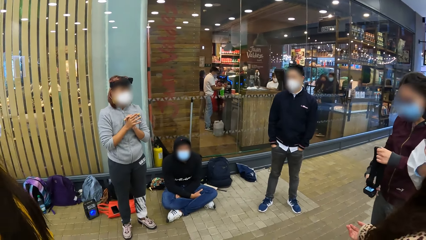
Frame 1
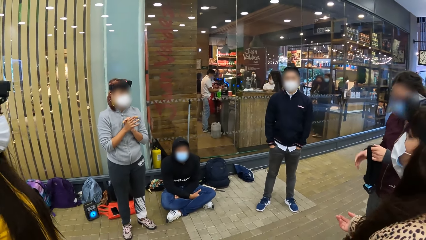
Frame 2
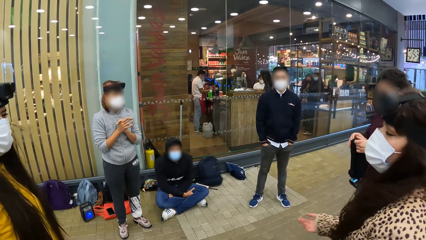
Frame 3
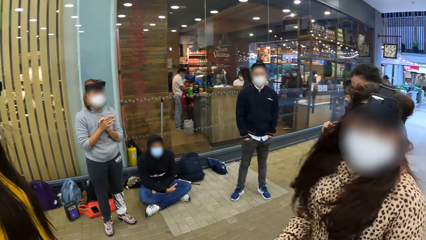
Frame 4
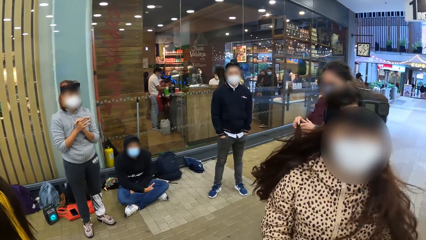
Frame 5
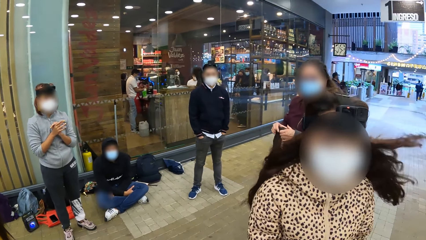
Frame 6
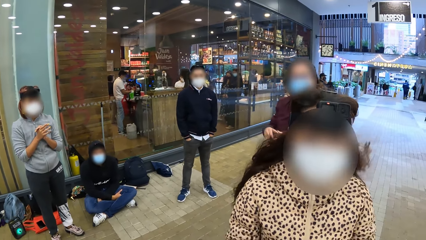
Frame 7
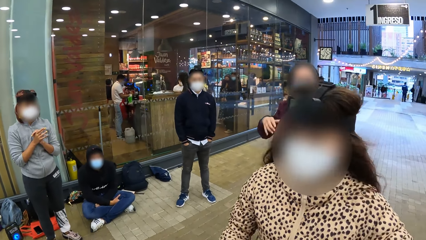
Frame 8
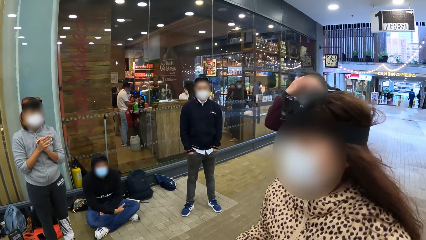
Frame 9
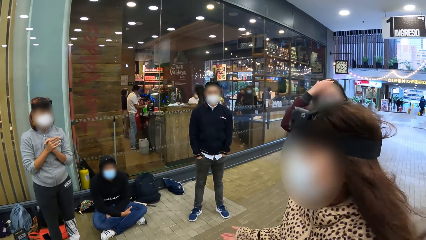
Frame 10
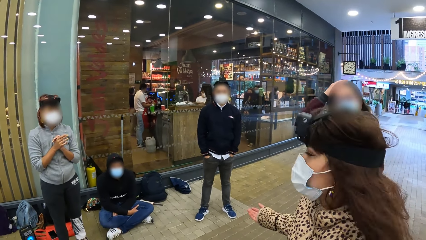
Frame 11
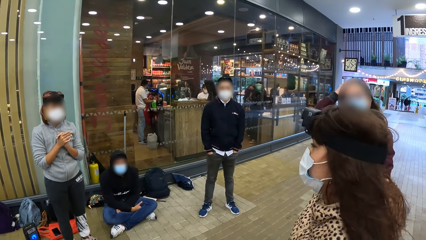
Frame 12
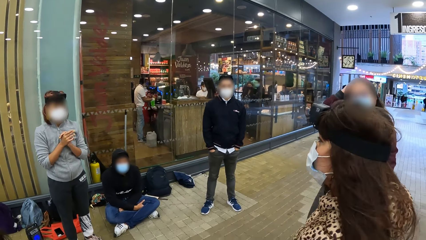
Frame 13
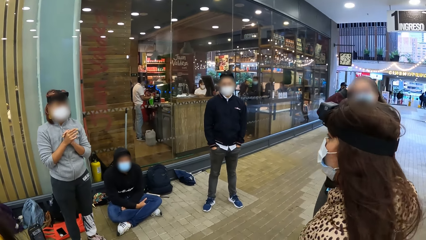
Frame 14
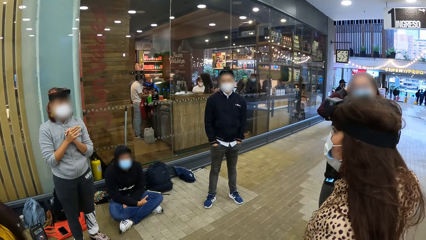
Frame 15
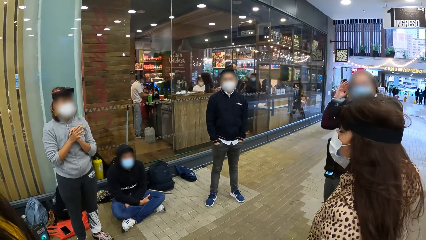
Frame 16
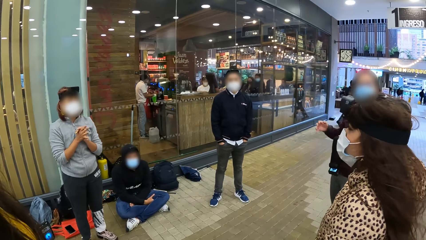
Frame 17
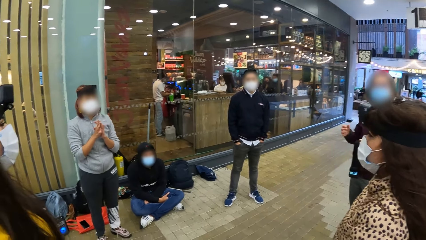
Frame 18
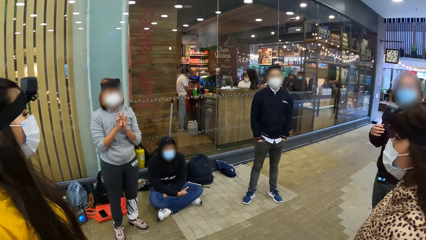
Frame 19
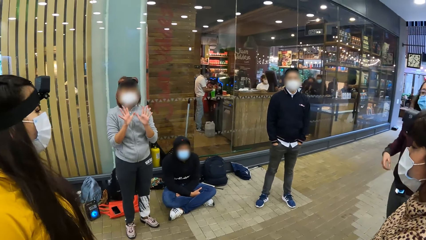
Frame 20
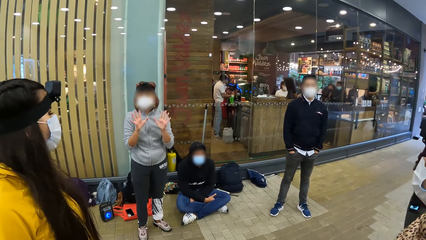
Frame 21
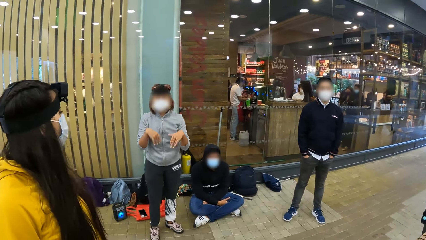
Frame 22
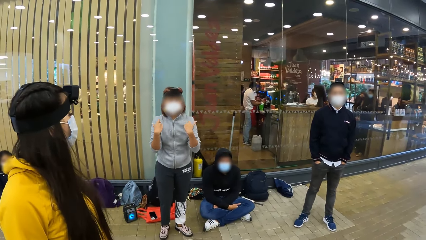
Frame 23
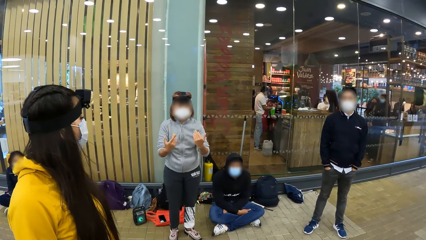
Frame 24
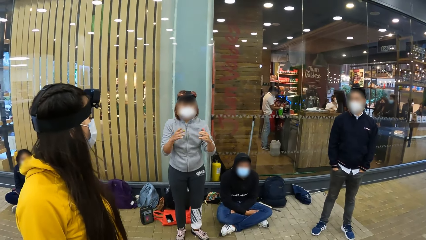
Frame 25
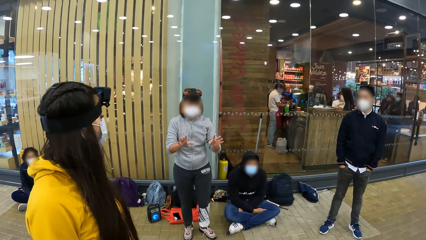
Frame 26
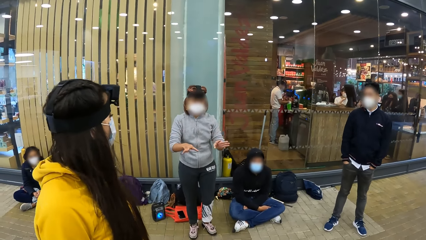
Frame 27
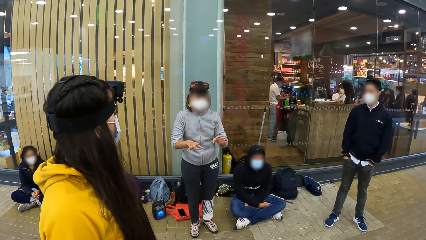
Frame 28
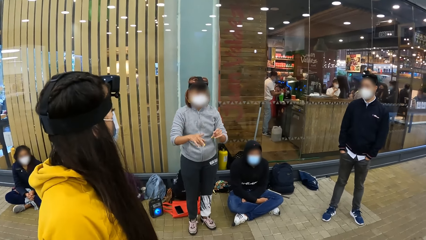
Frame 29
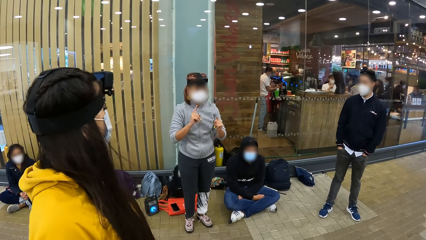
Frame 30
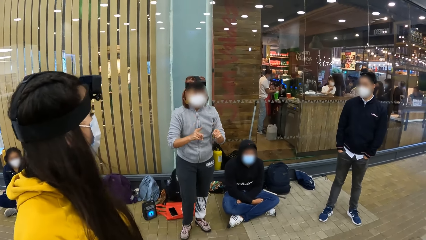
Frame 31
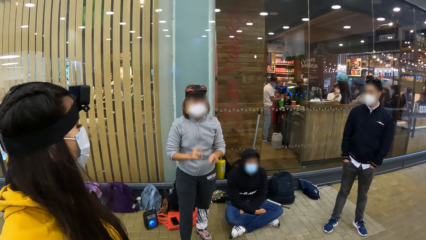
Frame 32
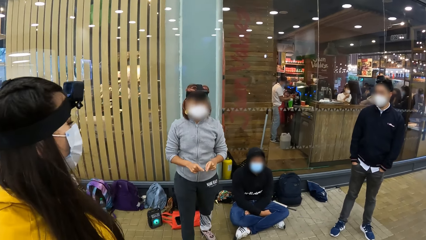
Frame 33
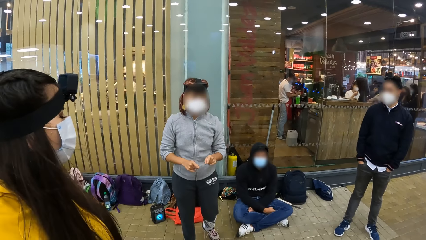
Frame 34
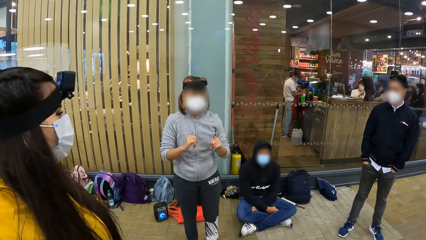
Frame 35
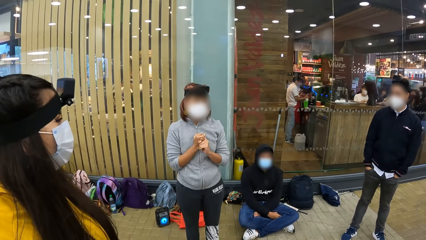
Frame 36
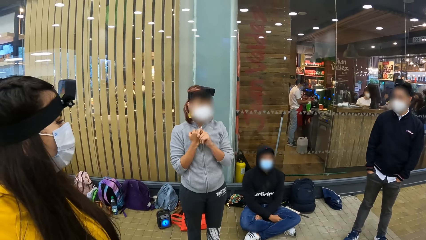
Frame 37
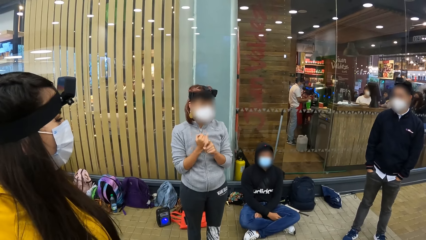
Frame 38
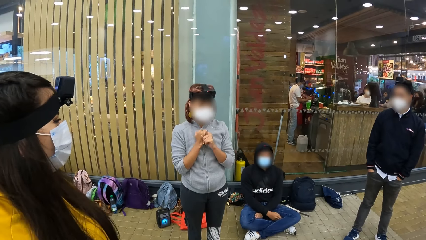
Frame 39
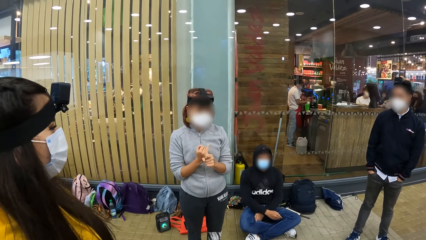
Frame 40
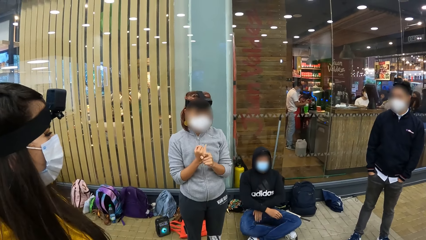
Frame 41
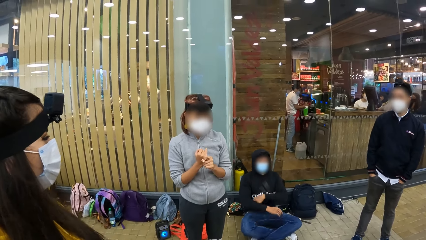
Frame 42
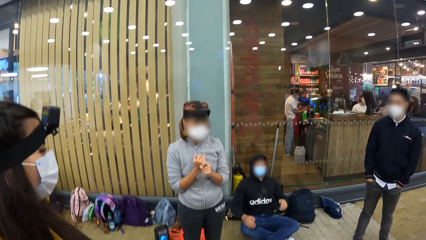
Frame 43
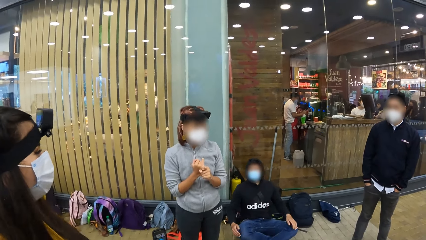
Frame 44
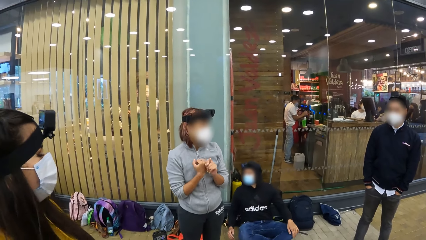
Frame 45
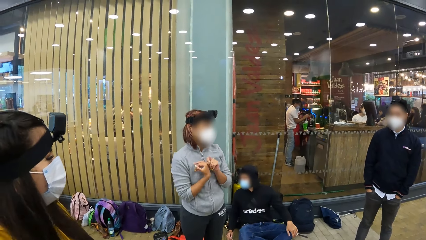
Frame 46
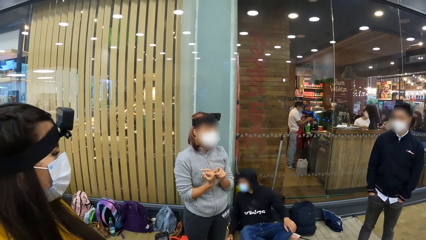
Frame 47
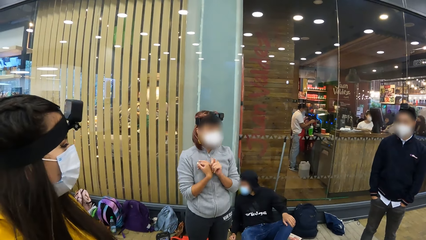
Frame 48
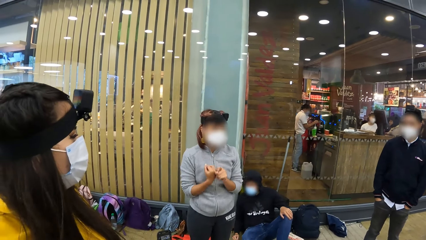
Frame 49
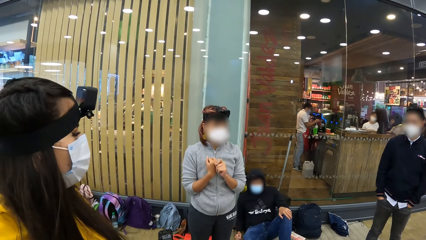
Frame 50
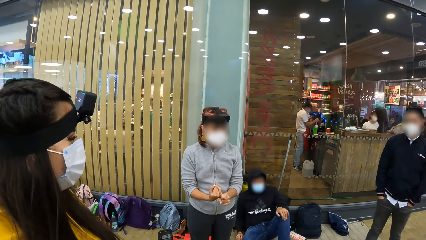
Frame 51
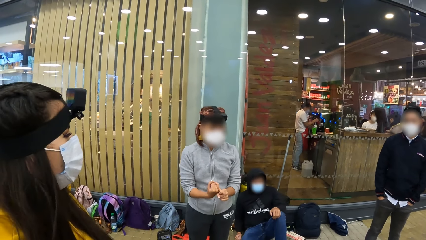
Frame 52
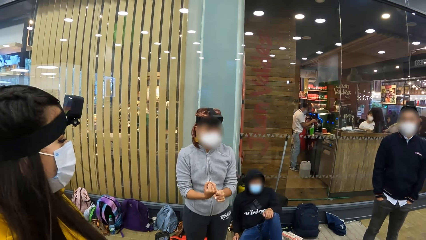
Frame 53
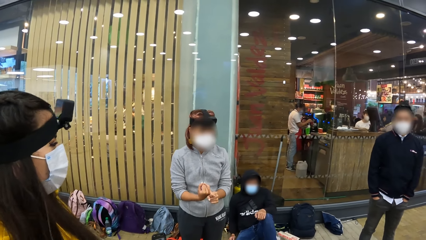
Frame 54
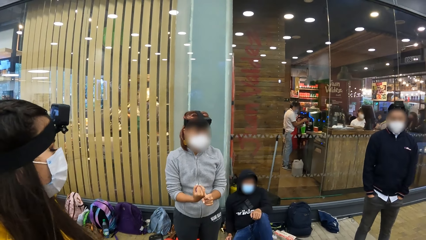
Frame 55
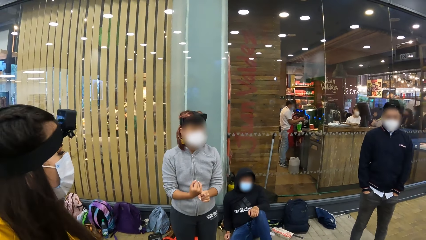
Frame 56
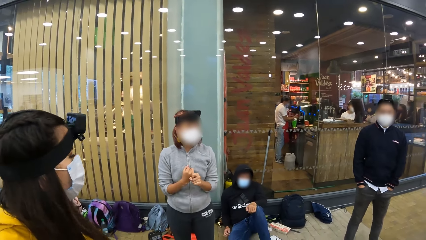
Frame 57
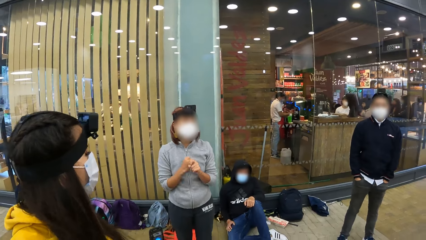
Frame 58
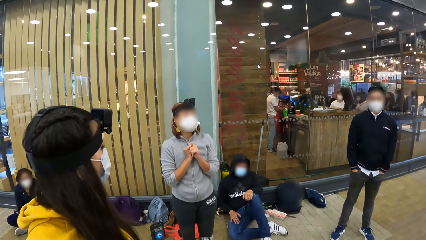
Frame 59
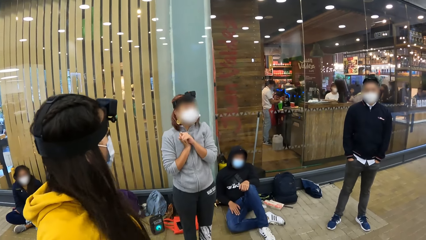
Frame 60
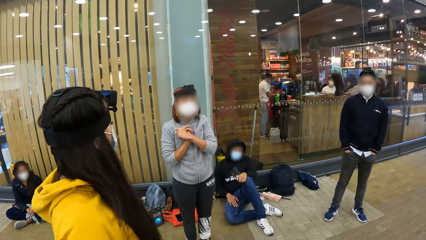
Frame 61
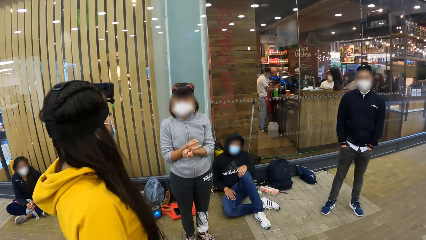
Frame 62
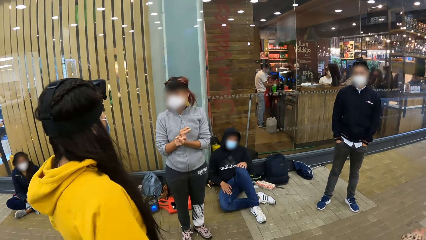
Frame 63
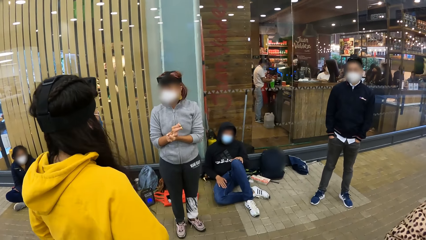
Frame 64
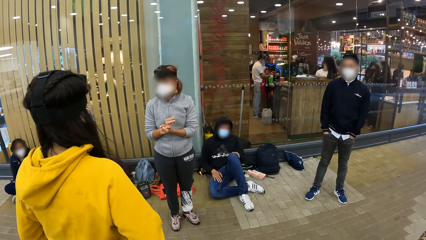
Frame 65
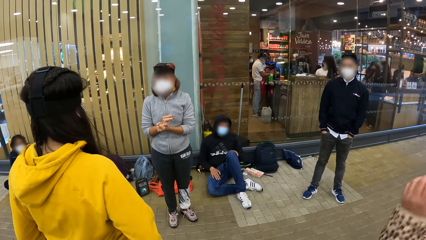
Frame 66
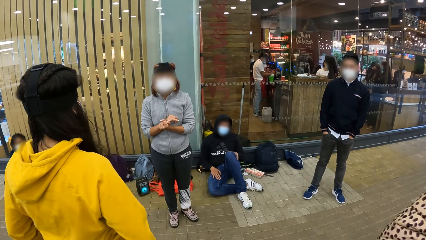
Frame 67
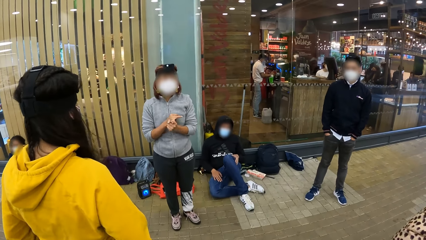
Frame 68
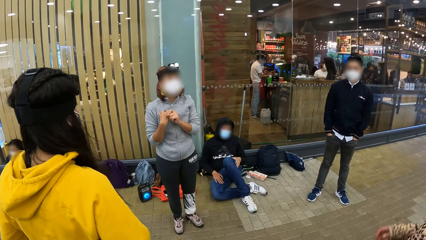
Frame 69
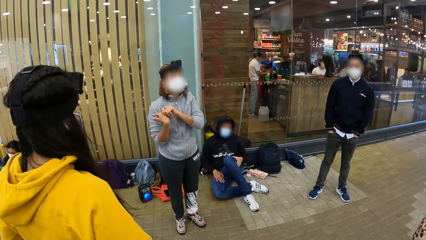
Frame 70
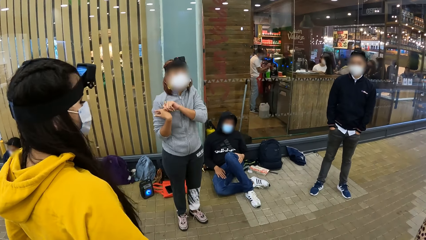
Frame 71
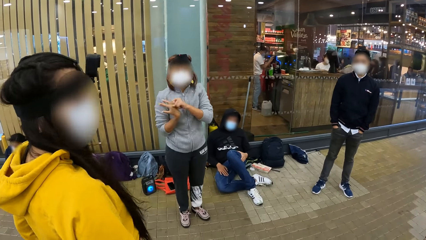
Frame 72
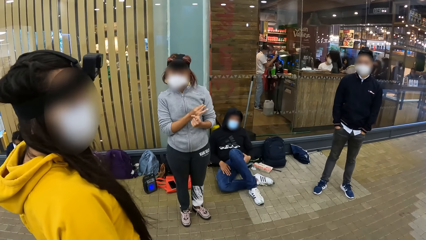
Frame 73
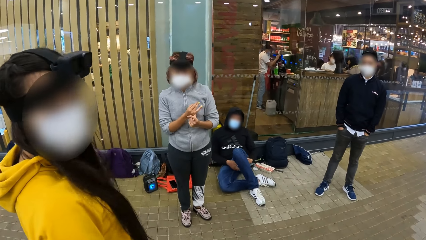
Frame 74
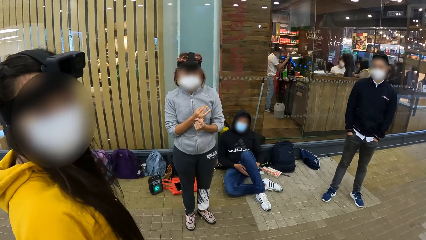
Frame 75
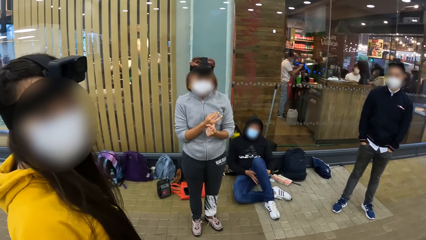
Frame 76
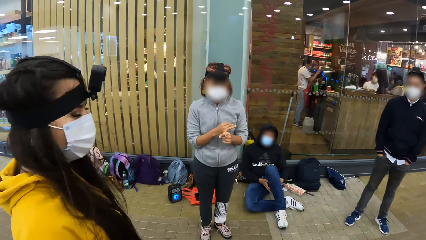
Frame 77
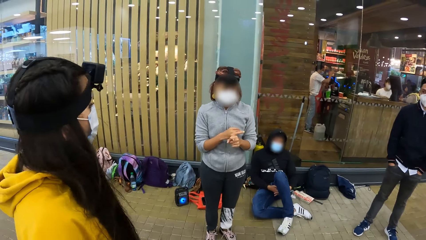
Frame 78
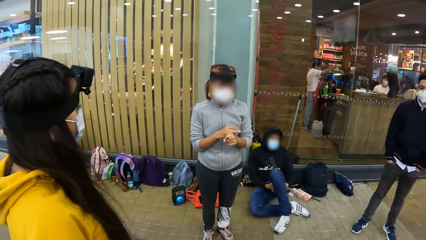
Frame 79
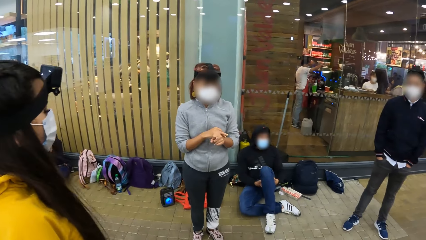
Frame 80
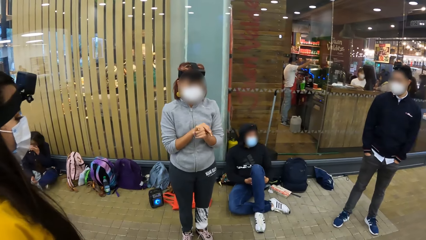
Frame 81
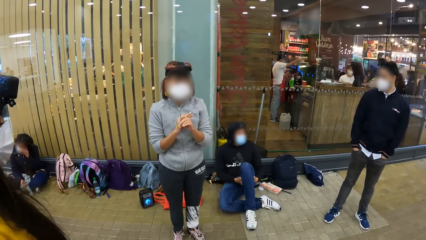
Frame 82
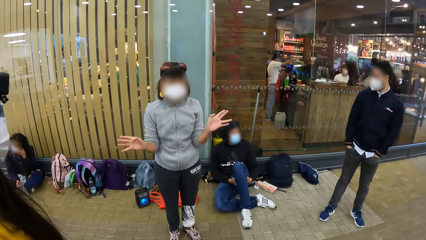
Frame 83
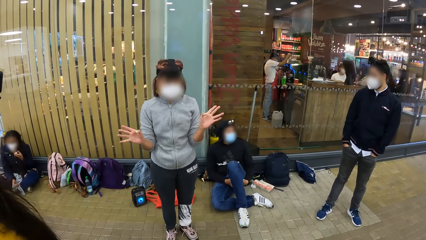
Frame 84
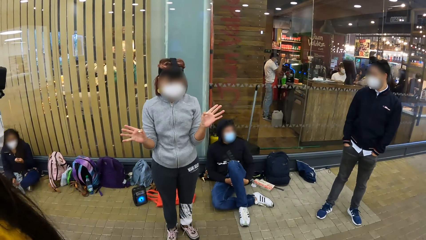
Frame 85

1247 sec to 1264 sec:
The woman turns towards the camera wearer. Another woman rubs her hair with her right hand. A third woman gestures to a fourth woman, the first woman, the second woman and the camera wearer with her hands. The third woman converses with the fourth woman, the first woman, the second woman and the camera wearer.
